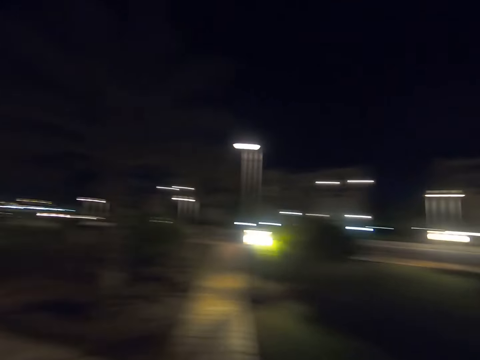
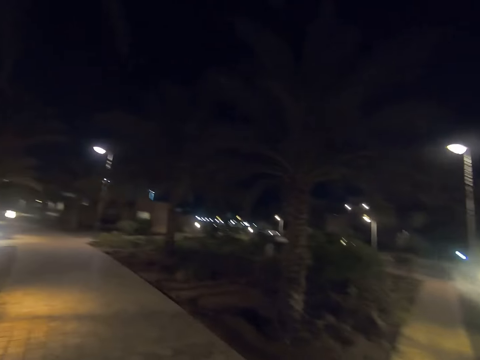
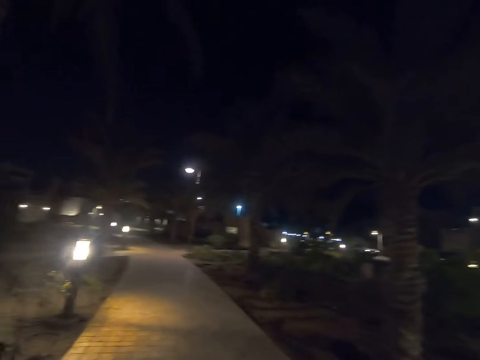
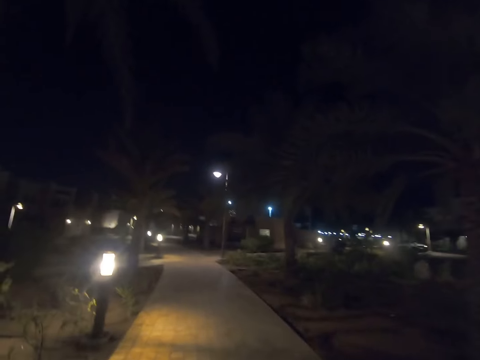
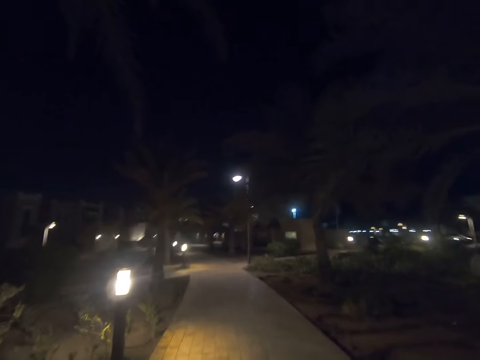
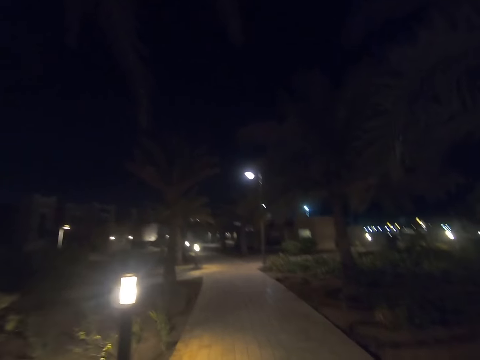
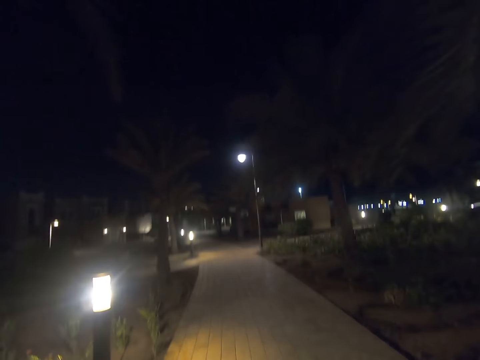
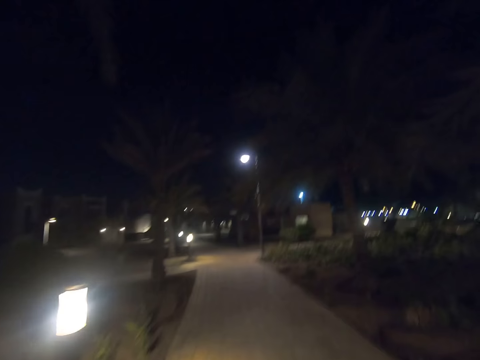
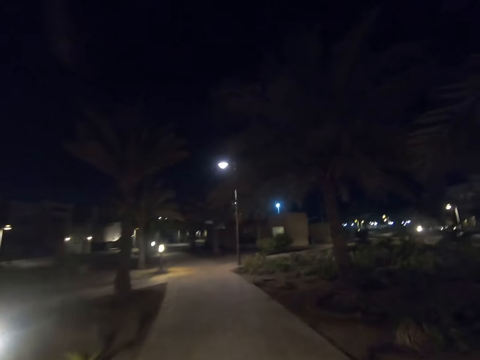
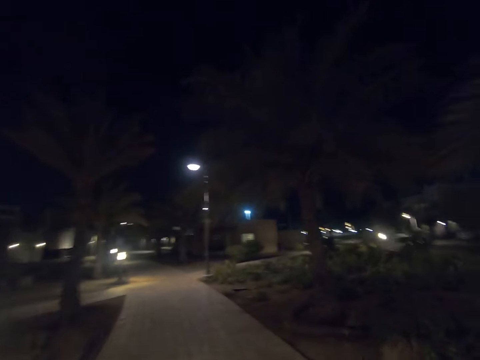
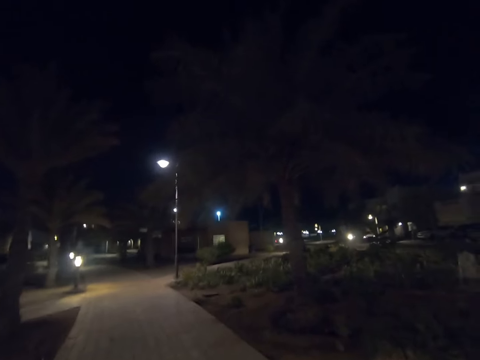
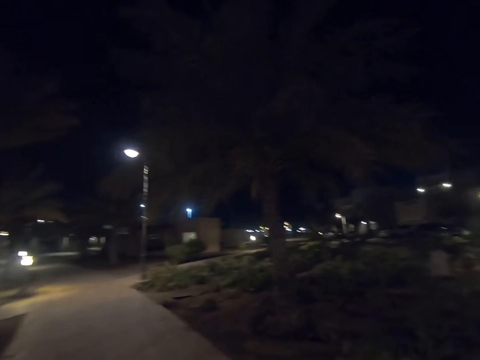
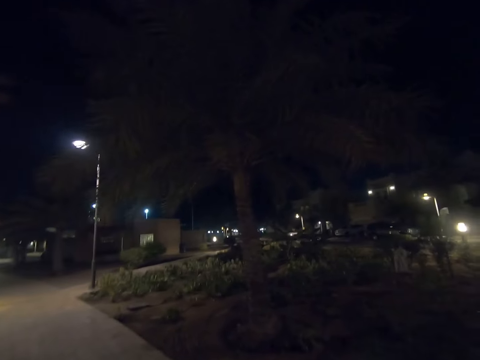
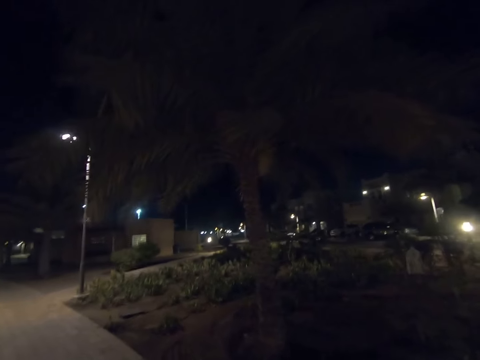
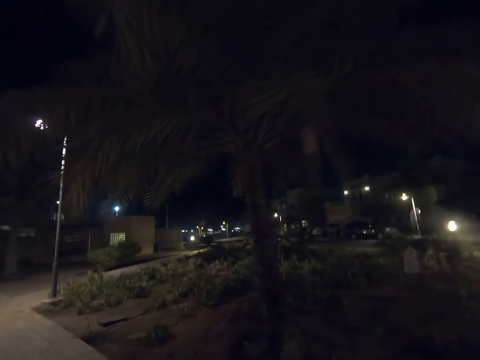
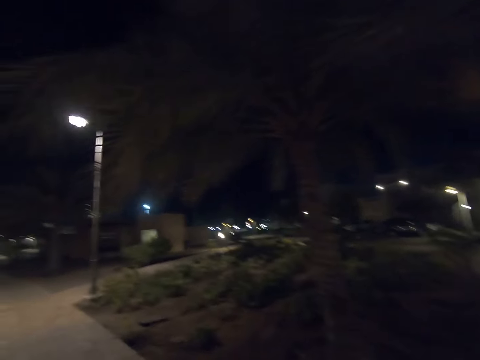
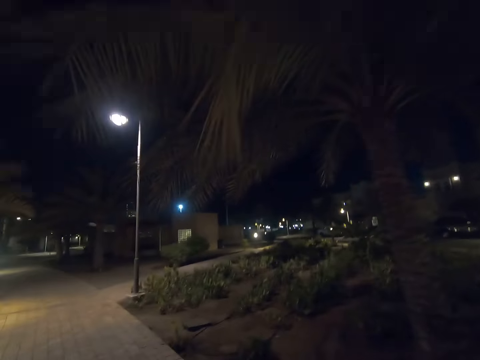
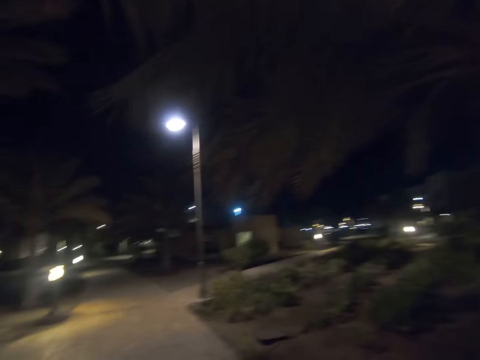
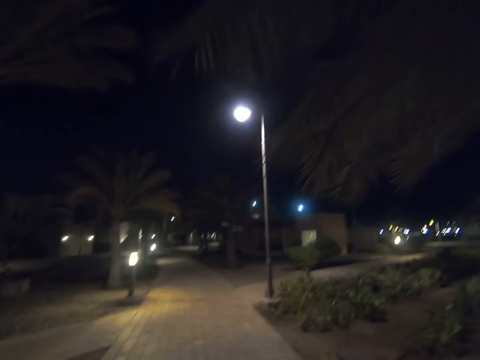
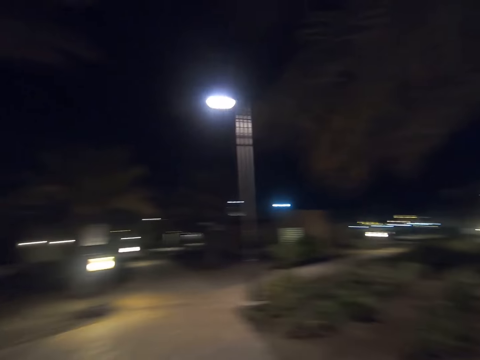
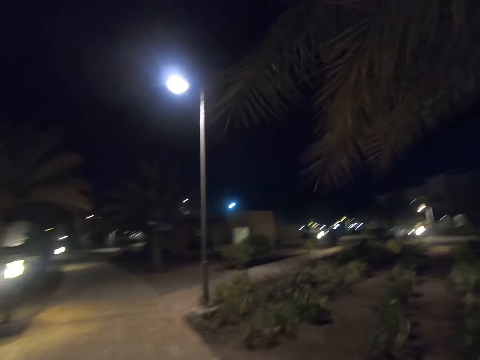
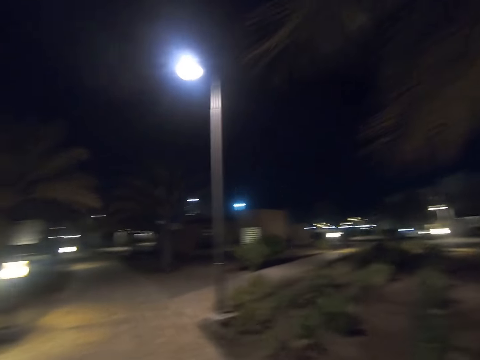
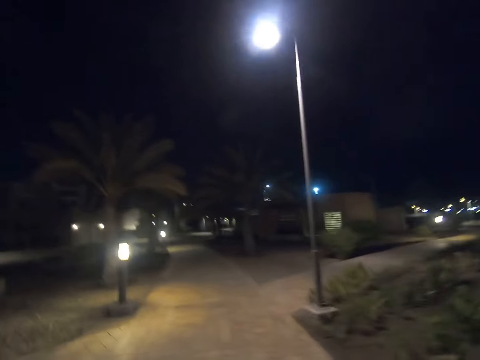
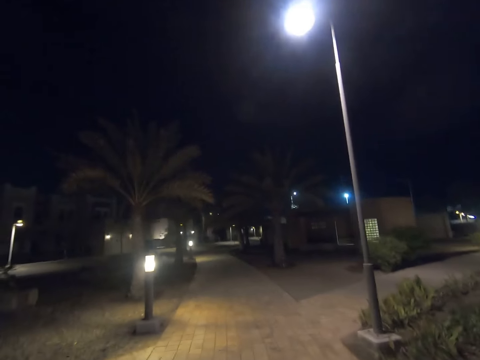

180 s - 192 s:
The camera wearer walks past a tree. He walks past a street light. He looks to his right. He returns his gaze. He walks past a tree.

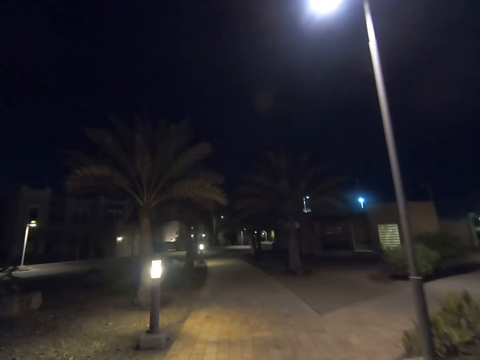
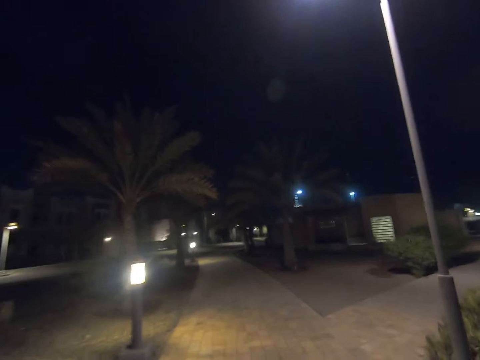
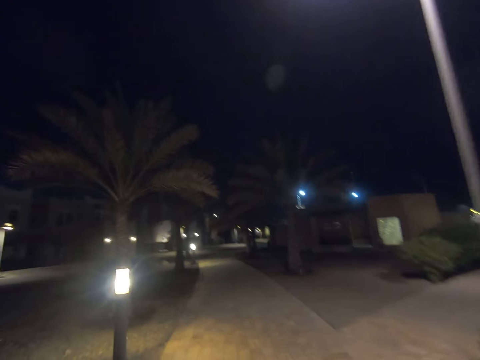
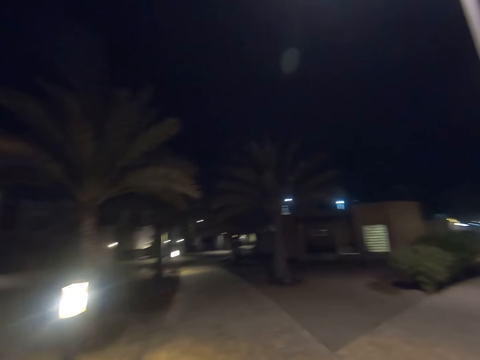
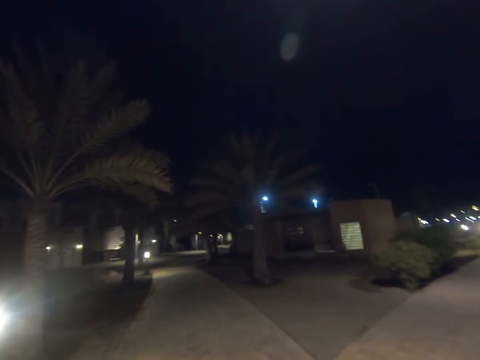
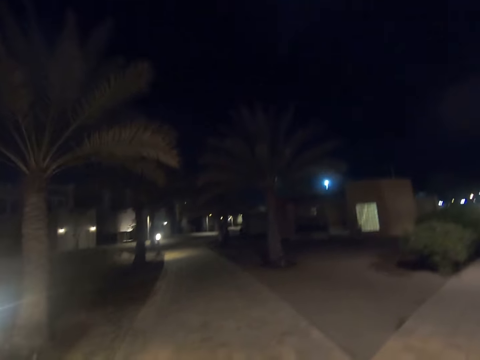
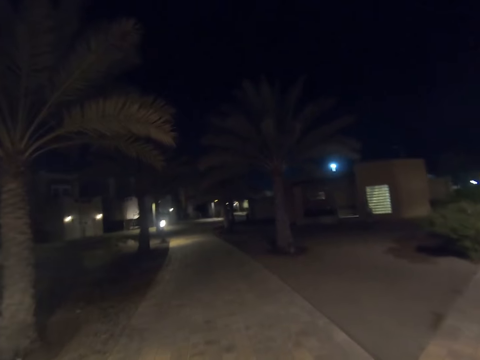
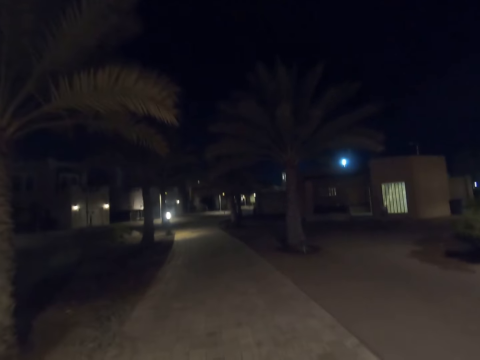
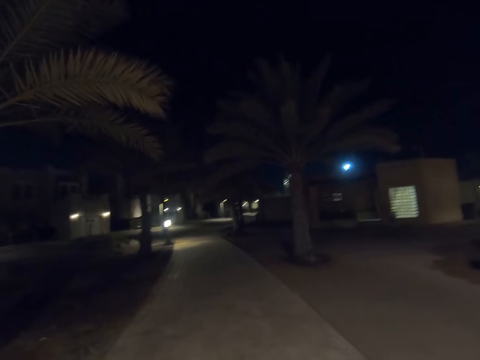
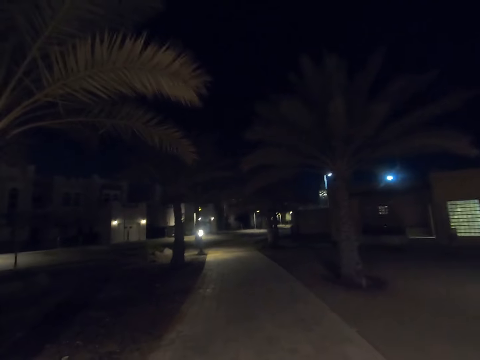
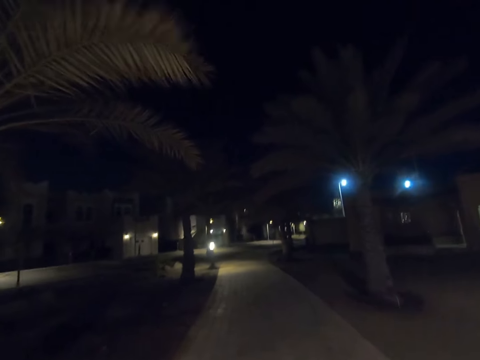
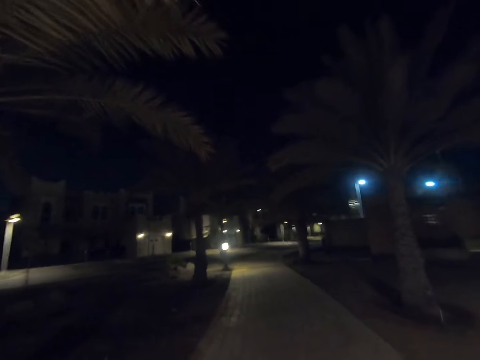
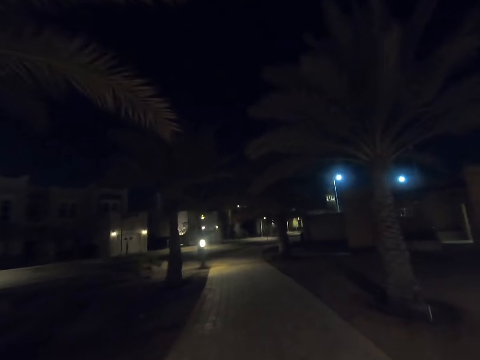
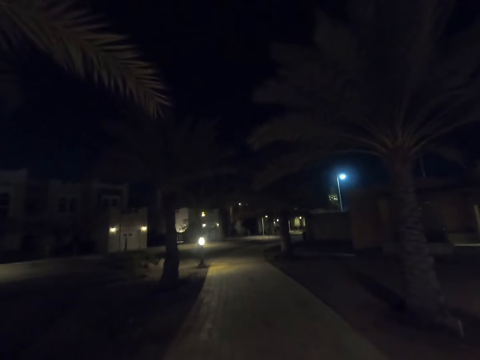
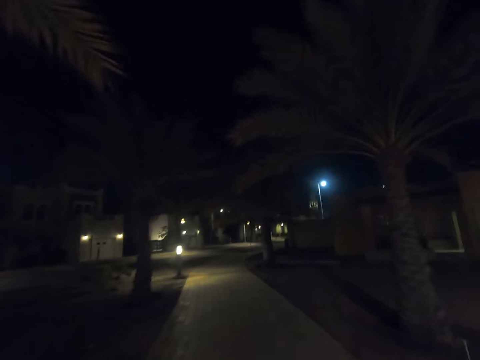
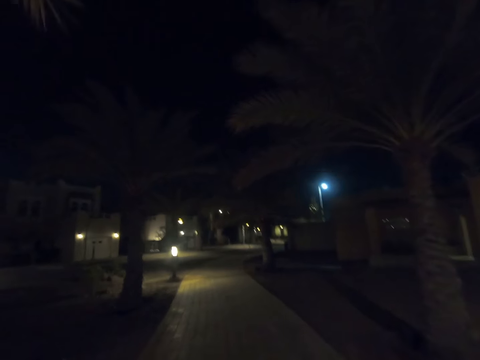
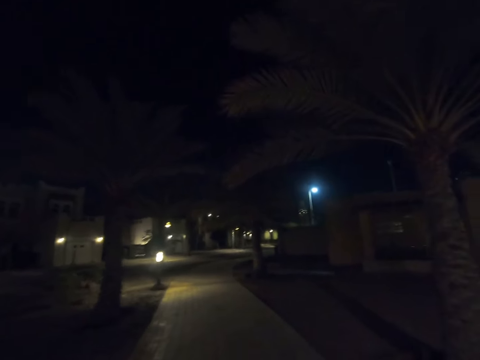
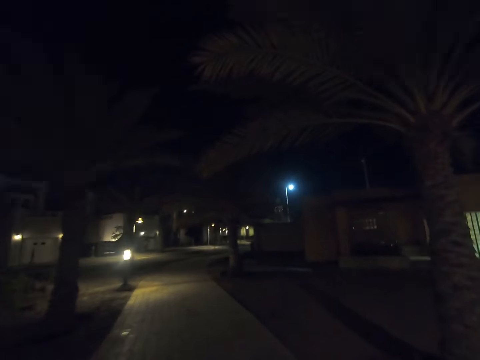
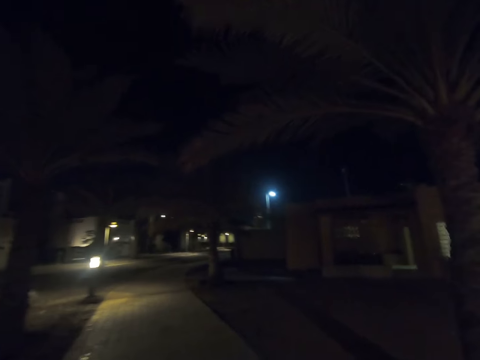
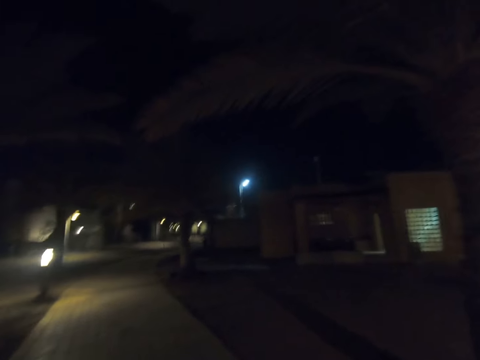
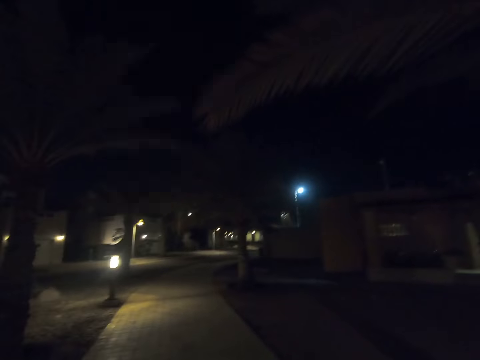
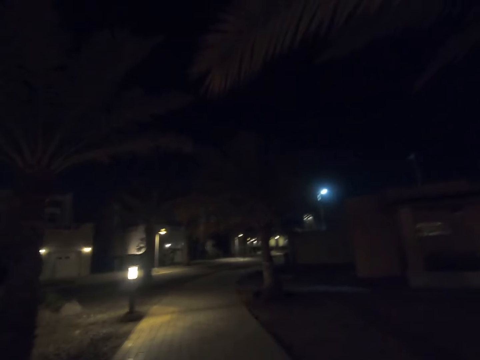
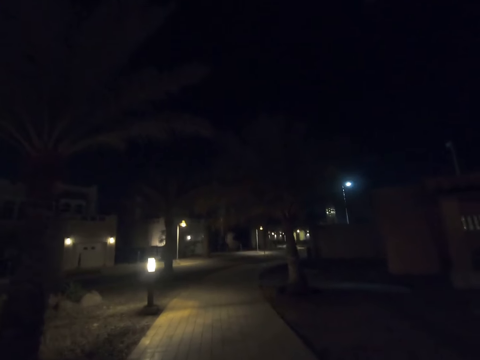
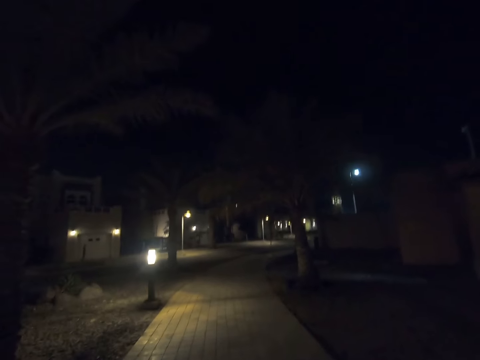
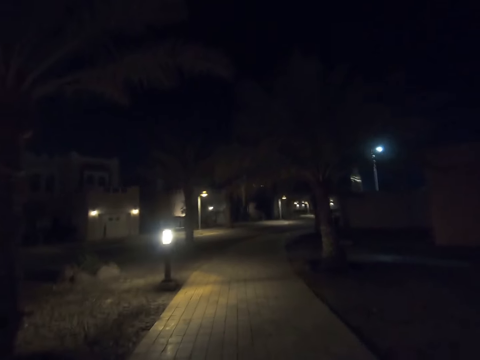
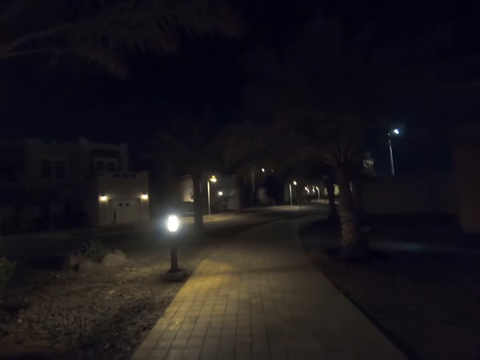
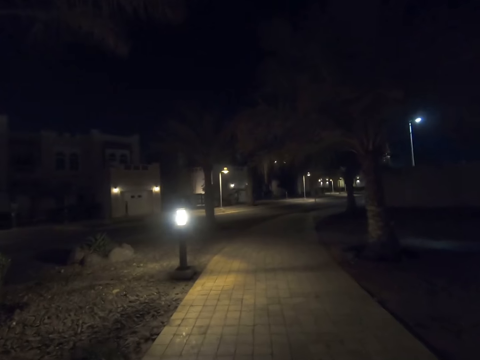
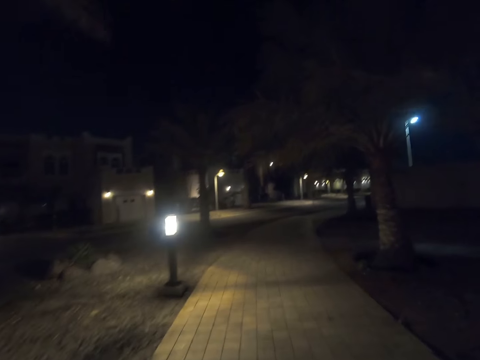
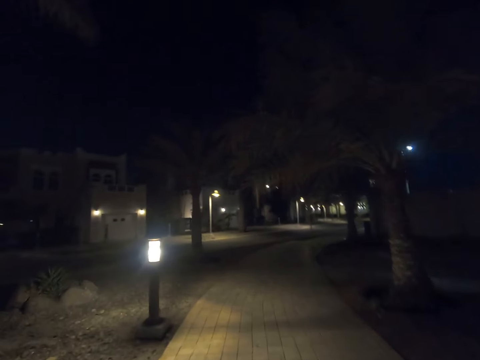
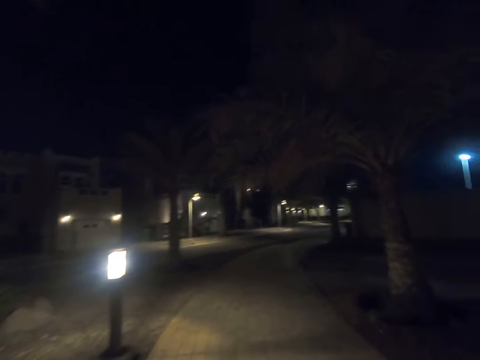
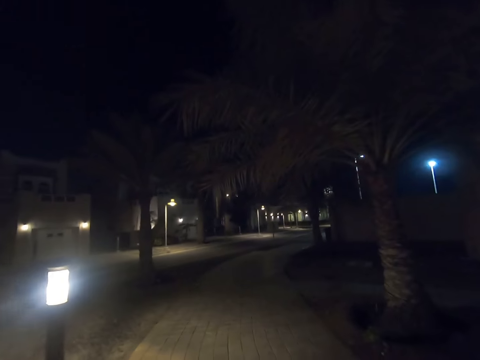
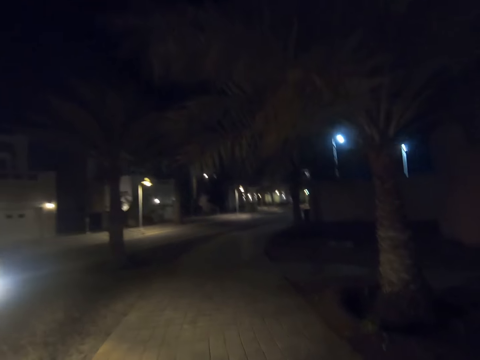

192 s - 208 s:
The camera wearer walks past a street light pole. They walk past a street light. They walk past a tree repeatedly. They walk past a street light.
